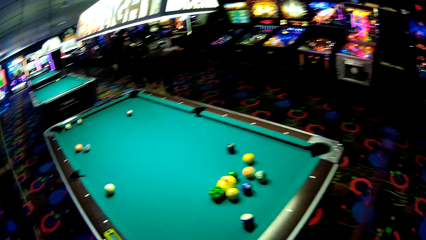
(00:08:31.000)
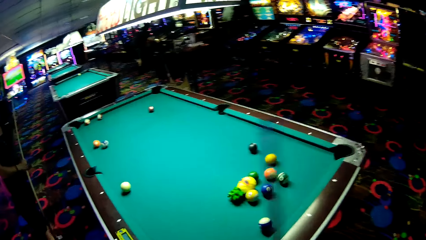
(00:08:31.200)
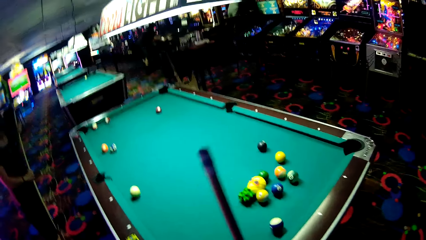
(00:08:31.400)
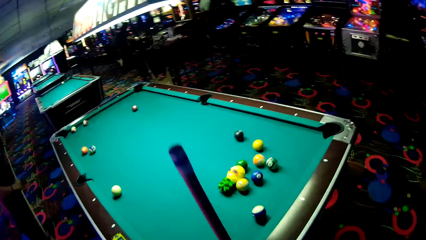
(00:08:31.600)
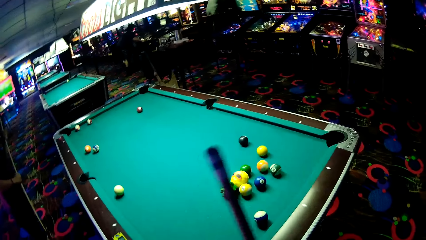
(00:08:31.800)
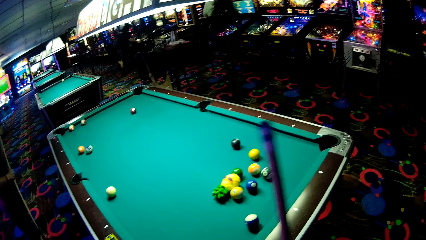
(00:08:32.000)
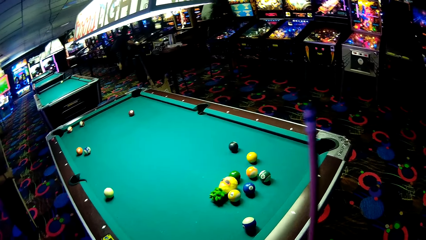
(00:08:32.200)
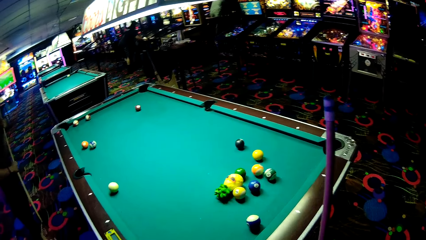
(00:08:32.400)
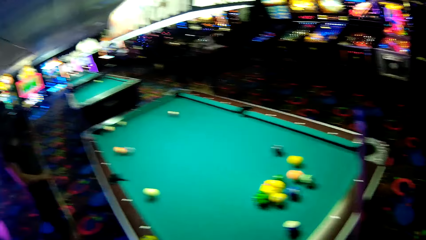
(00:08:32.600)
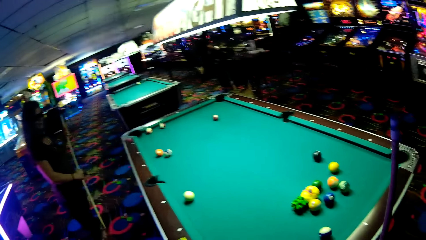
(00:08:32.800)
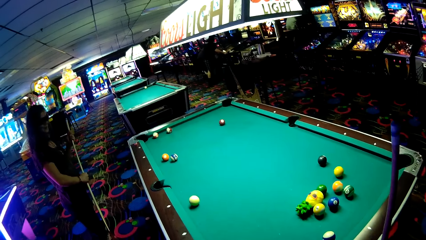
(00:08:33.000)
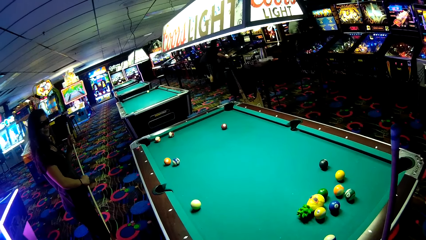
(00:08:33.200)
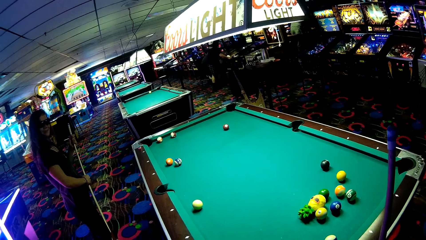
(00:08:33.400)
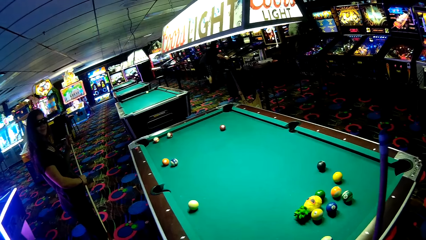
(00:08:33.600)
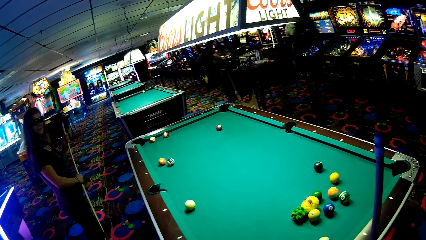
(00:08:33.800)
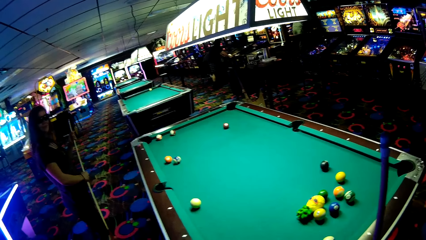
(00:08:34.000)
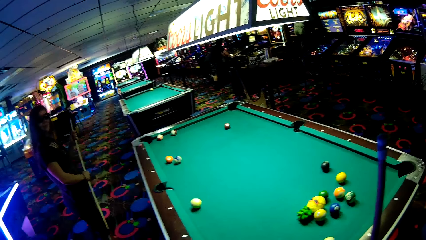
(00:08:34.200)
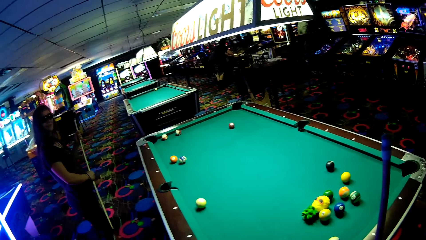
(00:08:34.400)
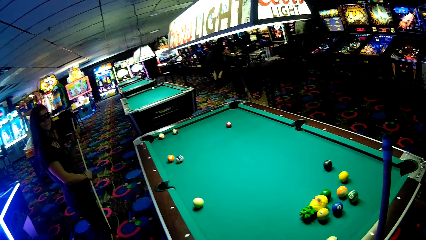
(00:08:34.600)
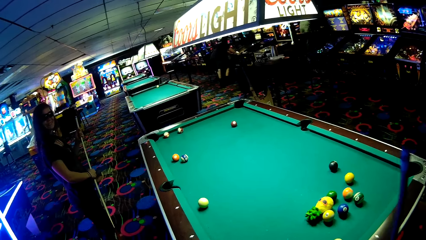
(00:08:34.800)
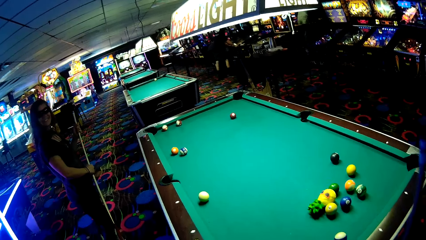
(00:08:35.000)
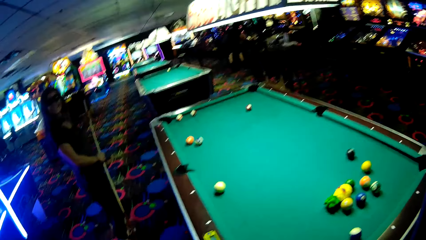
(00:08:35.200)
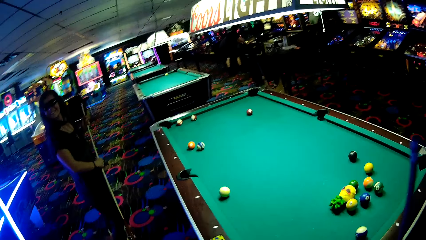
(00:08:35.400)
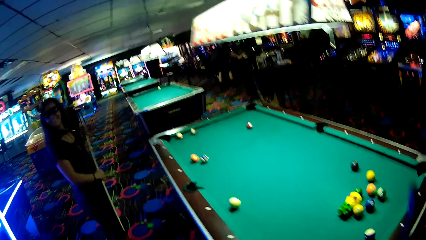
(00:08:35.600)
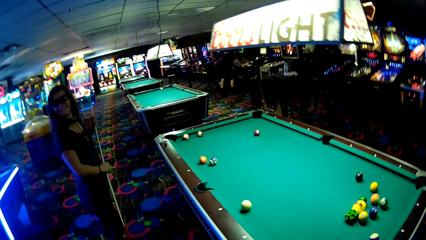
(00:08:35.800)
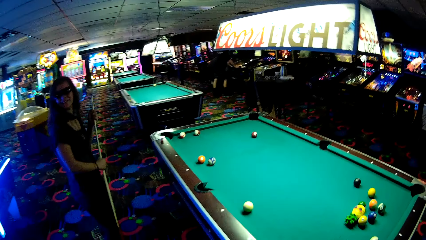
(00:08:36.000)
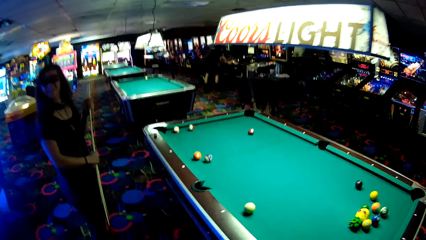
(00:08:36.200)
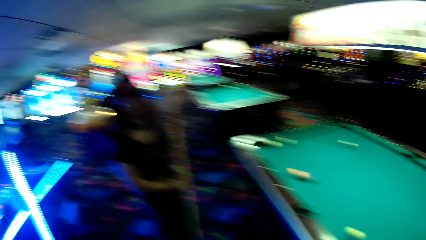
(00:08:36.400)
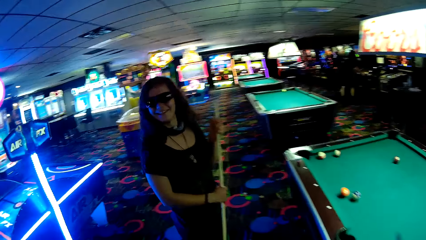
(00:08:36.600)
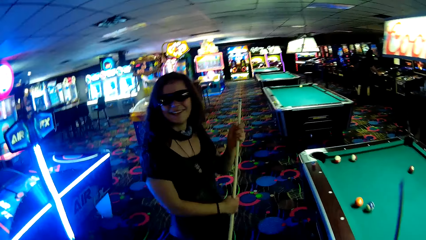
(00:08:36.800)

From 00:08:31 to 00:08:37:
The camera wearer holds a pool stick with his hands. A lady looks around a casino.

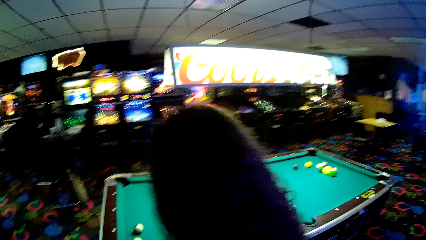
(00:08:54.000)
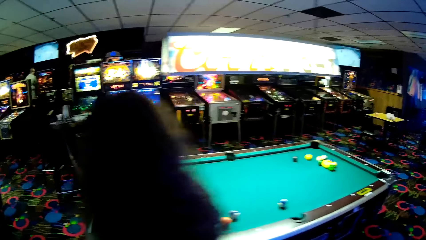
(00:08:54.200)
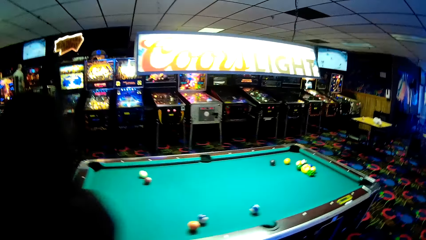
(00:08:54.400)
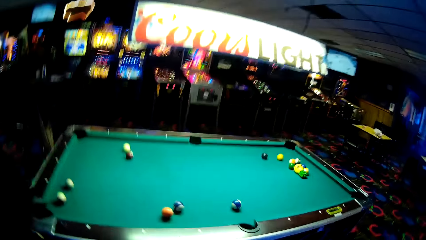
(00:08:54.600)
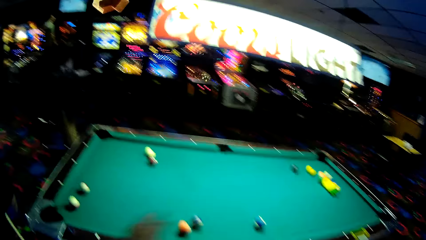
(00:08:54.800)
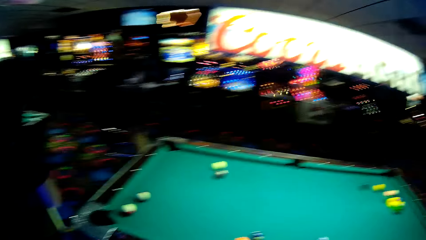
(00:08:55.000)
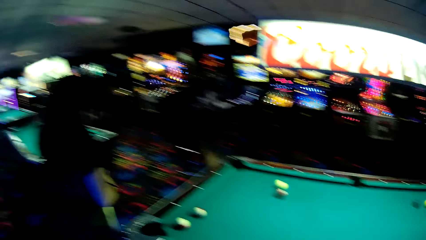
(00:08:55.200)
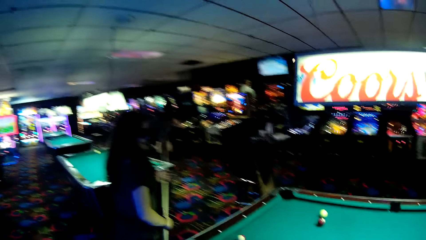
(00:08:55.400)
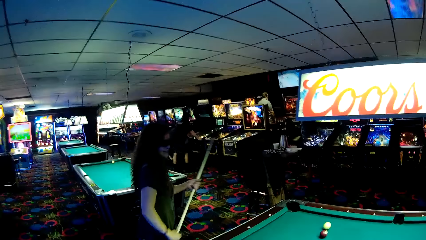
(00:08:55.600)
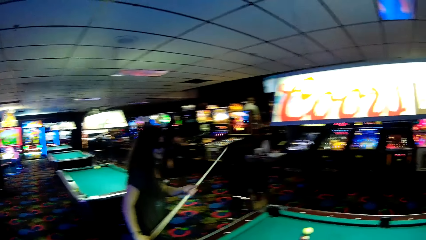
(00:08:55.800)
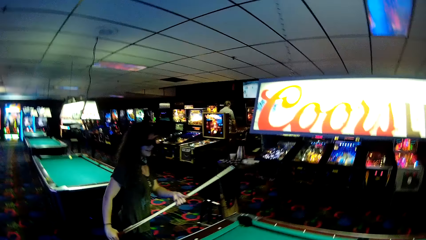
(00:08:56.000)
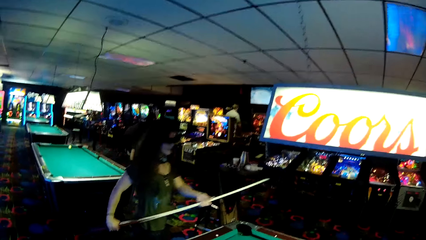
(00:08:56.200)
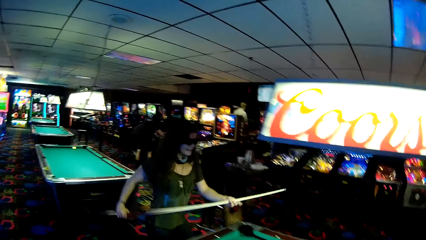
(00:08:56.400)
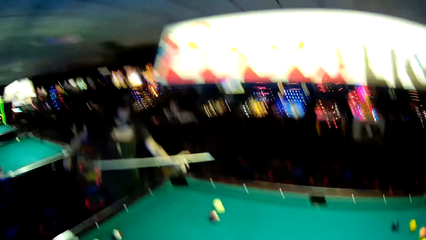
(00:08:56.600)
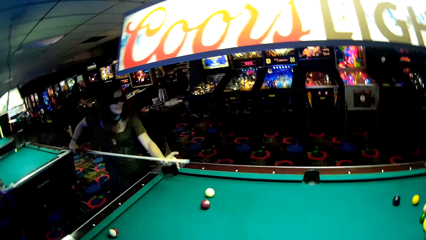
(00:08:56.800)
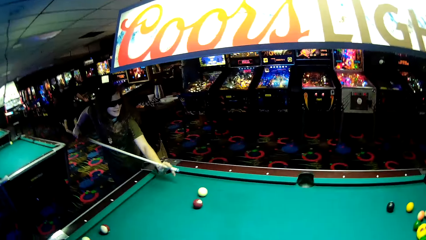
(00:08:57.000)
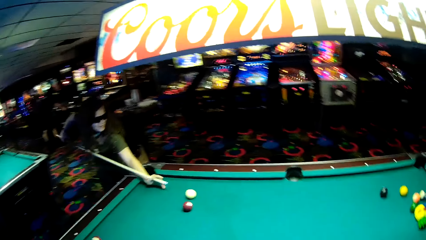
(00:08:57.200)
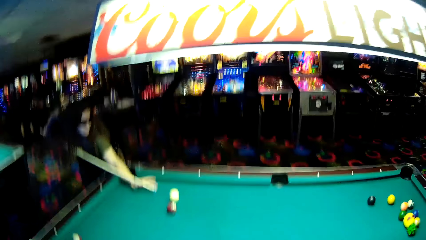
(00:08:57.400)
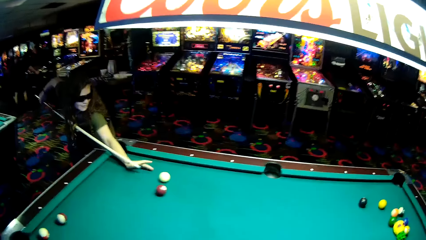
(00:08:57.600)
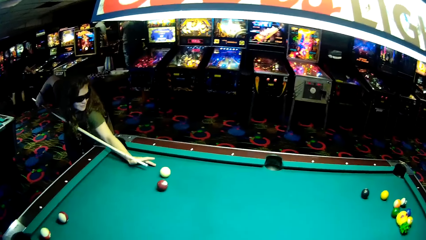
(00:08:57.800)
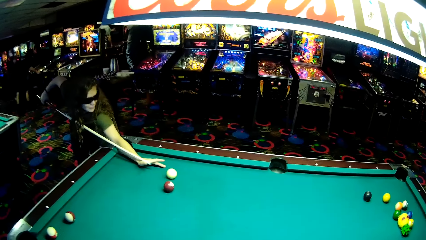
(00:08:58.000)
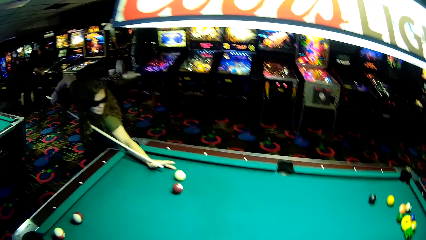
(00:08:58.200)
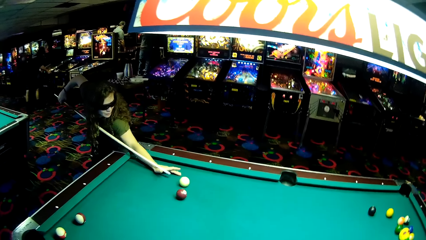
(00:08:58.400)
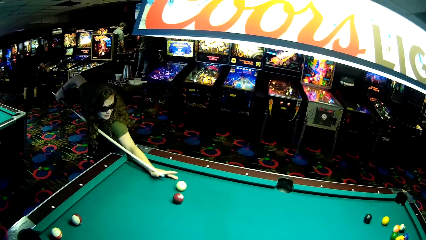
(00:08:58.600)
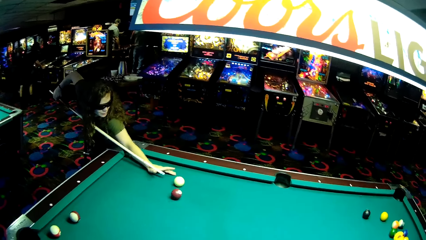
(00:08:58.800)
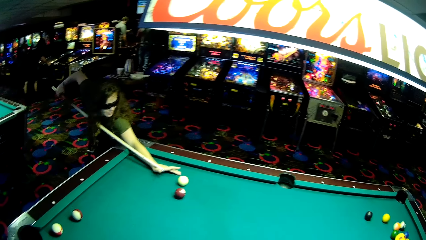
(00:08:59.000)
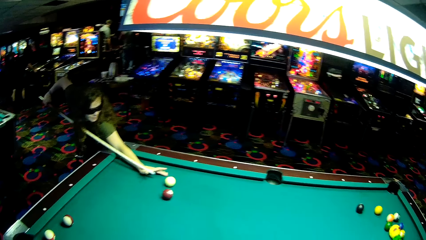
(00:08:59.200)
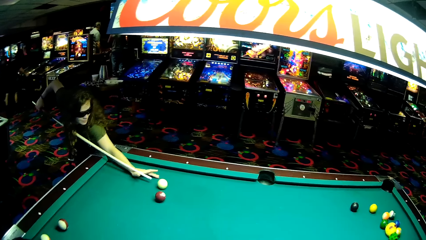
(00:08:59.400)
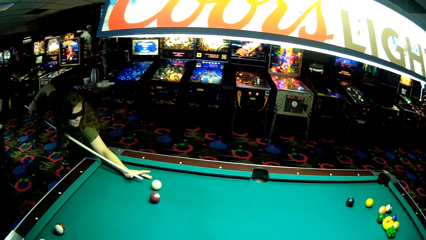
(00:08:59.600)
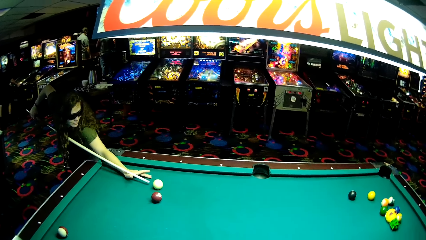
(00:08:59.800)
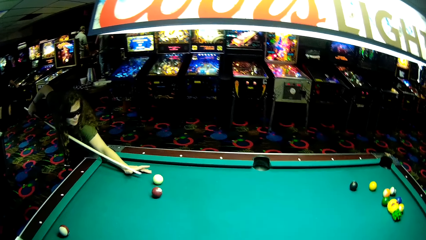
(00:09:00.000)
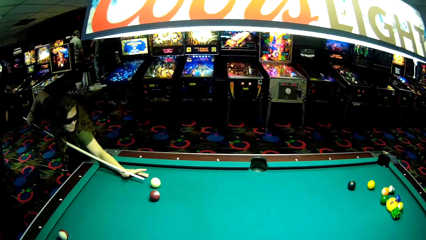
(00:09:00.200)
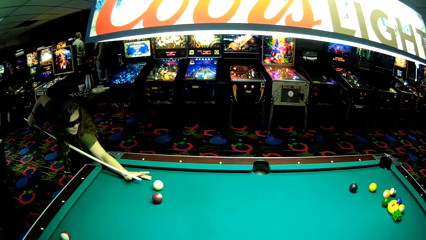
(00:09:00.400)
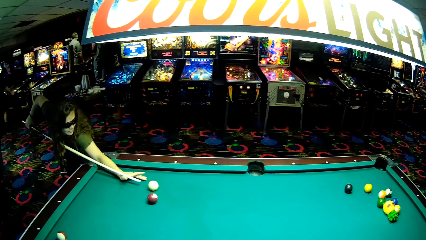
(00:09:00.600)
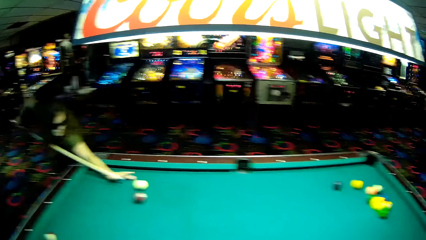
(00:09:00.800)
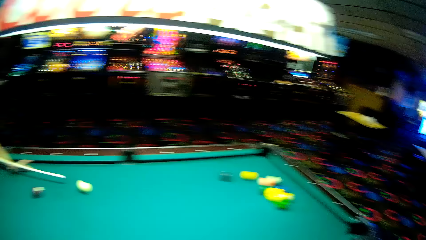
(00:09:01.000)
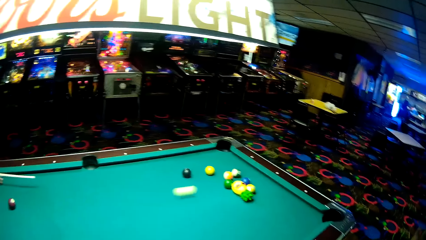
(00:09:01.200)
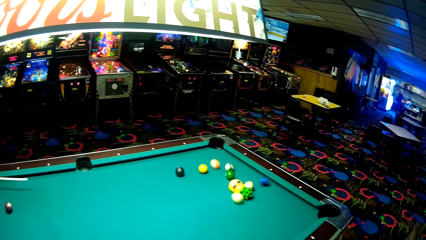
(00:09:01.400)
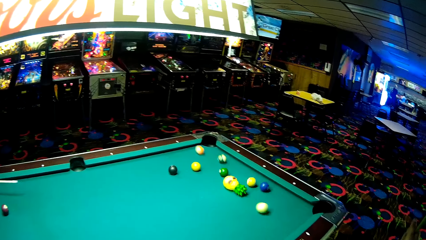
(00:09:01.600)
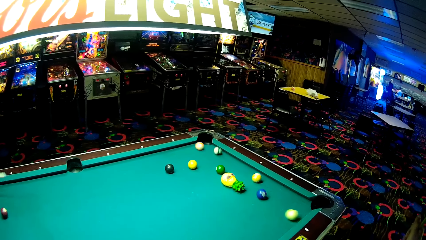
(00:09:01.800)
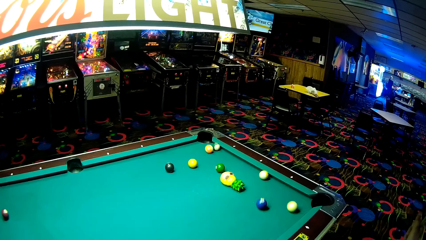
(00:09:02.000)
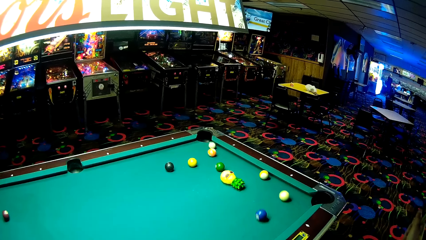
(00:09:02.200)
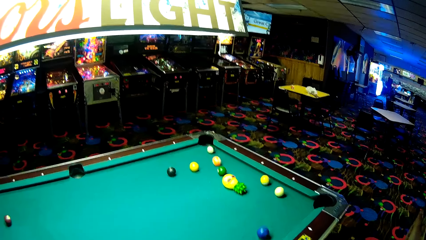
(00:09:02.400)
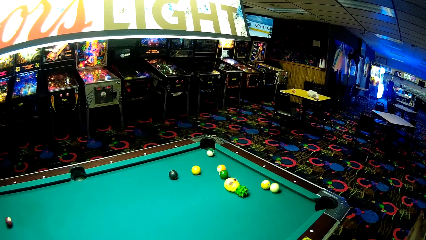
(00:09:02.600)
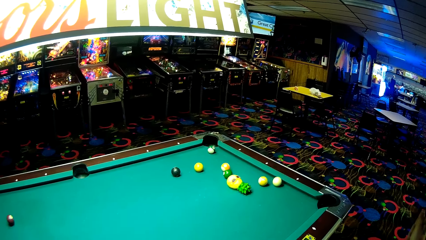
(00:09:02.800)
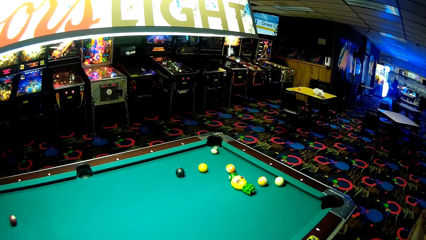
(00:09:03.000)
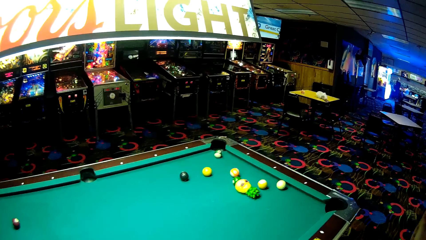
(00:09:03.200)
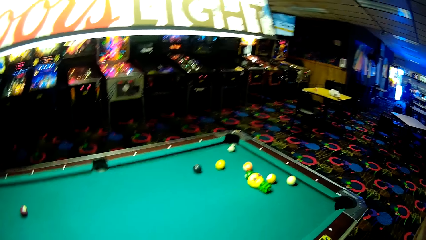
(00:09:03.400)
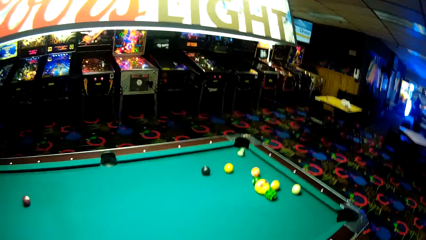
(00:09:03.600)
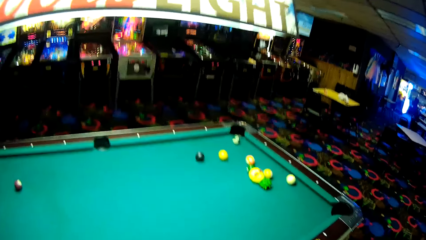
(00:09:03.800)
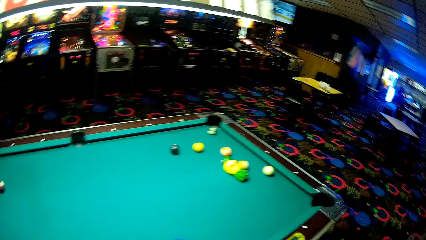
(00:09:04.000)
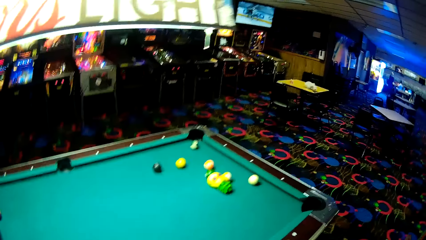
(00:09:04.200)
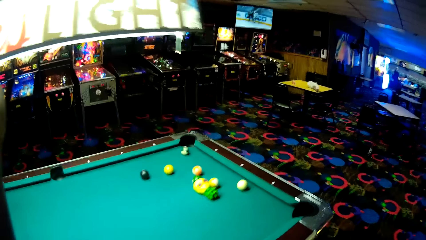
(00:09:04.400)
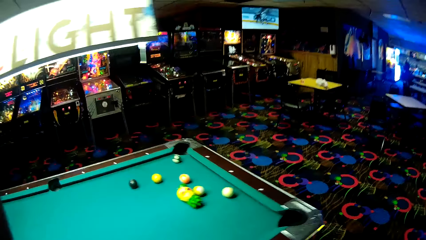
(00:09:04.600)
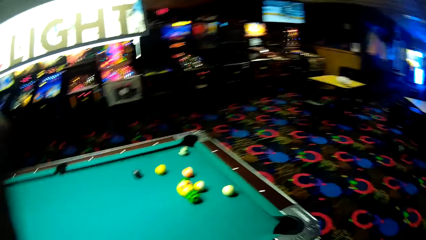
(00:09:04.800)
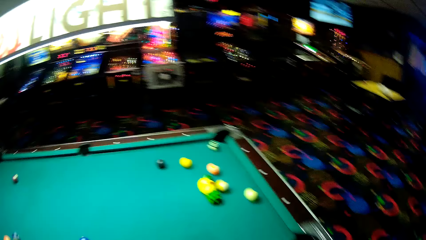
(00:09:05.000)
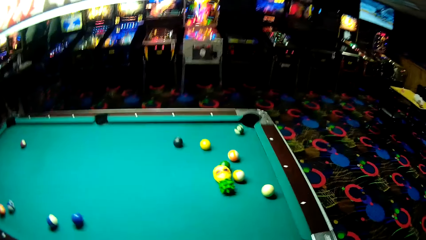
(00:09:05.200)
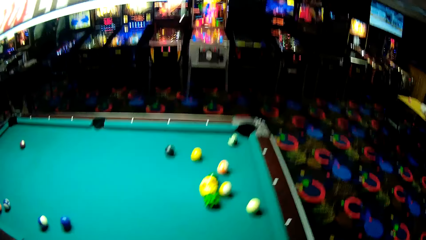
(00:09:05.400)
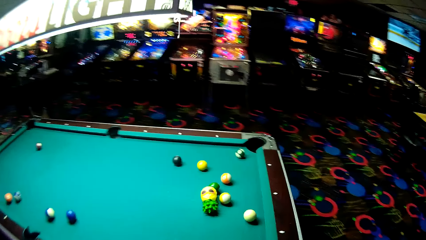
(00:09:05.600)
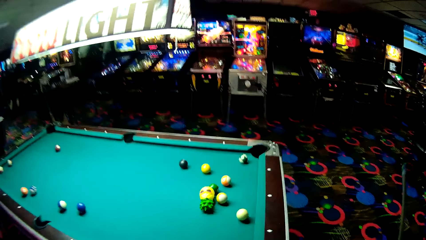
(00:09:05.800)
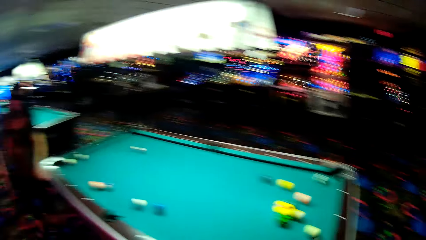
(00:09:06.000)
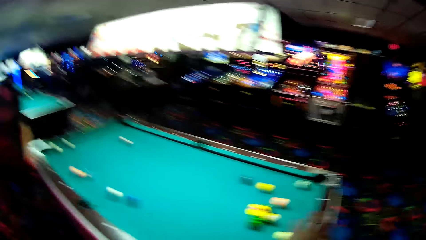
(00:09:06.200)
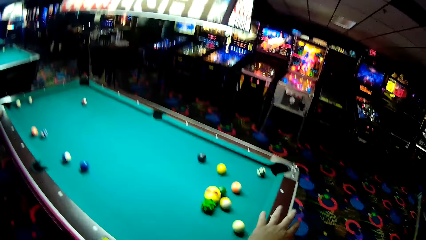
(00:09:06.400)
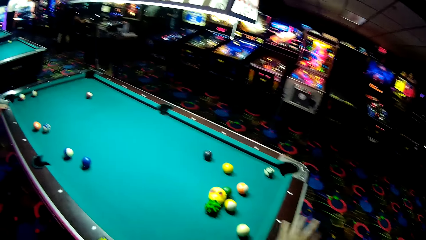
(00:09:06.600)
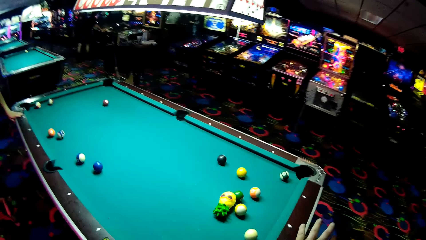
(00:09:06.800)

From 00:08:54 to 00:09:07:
The camera wearer walks around a casino. A lady plays a pool table game. The lady pushes a ball on a pool table. The lady looks around the casino. The camera wearer walks around the casino.
